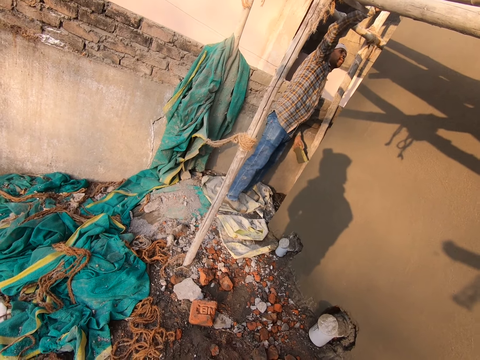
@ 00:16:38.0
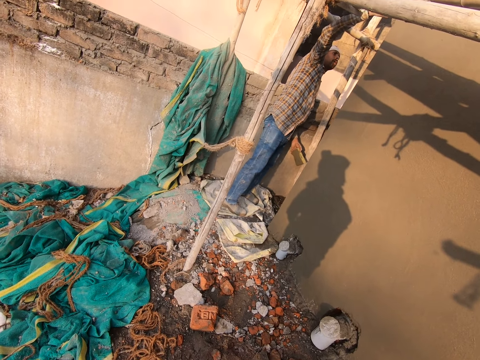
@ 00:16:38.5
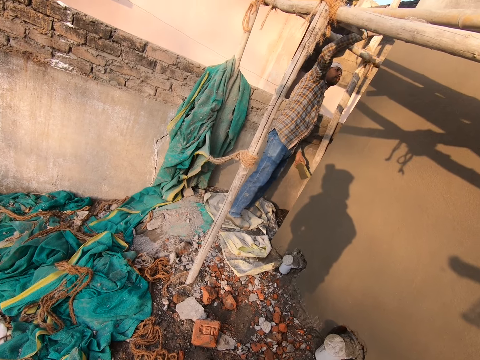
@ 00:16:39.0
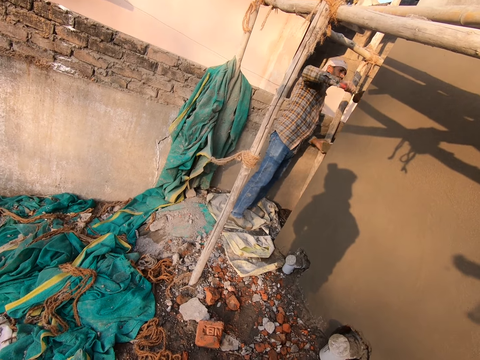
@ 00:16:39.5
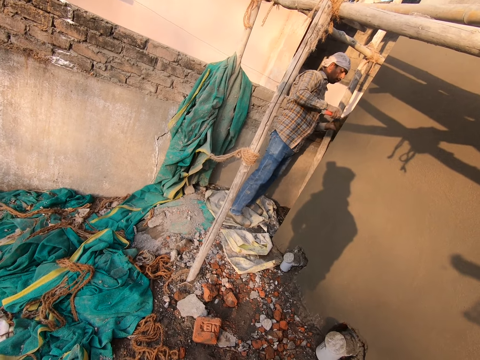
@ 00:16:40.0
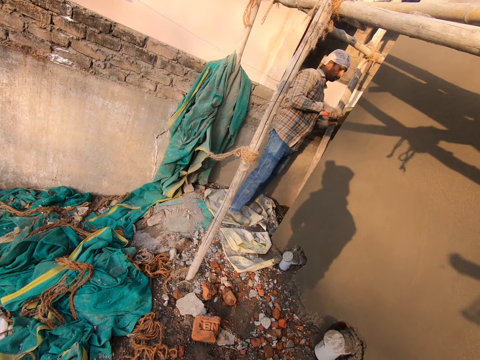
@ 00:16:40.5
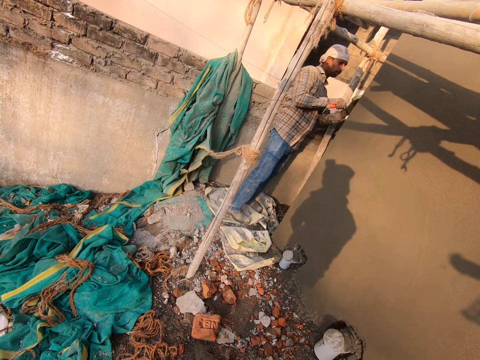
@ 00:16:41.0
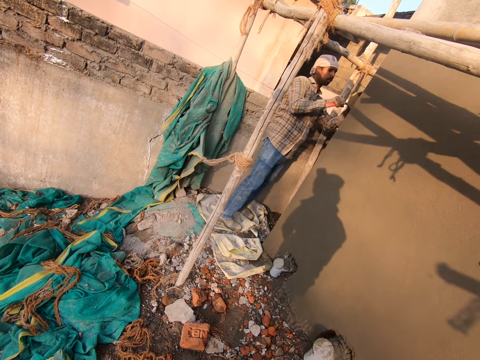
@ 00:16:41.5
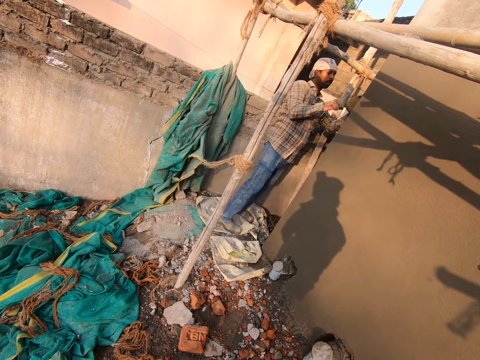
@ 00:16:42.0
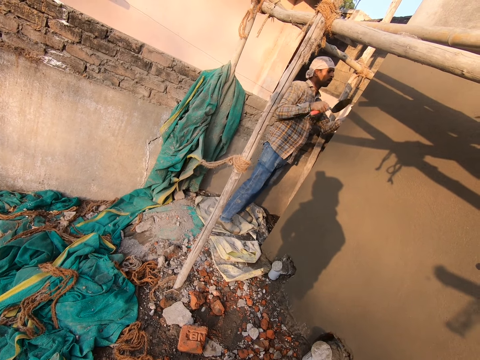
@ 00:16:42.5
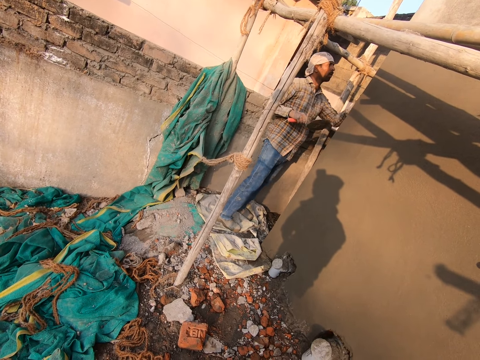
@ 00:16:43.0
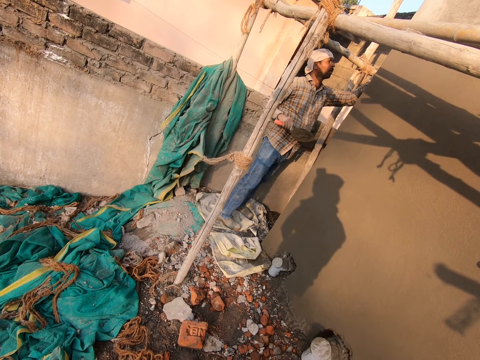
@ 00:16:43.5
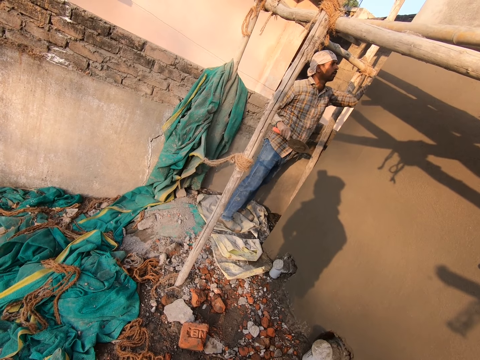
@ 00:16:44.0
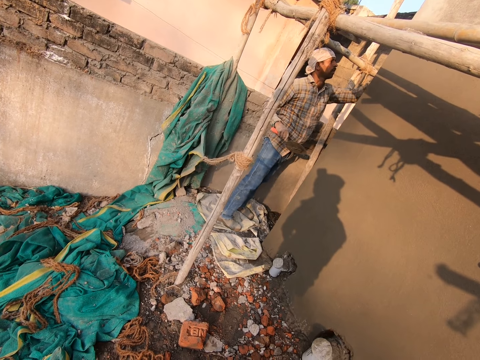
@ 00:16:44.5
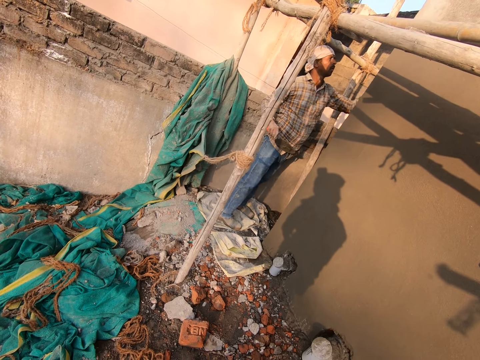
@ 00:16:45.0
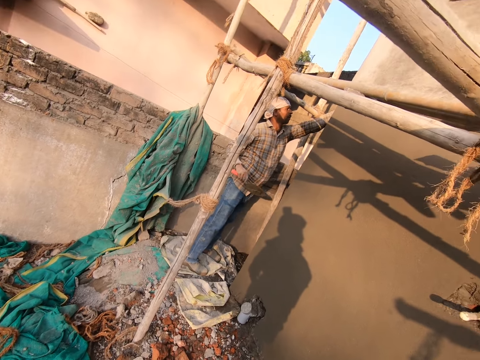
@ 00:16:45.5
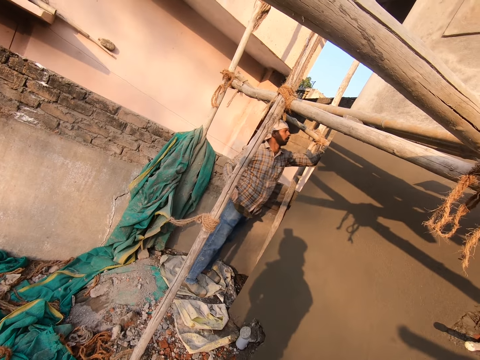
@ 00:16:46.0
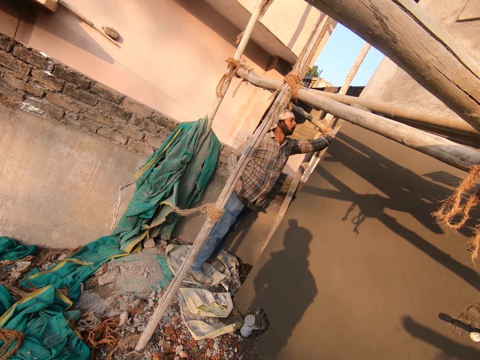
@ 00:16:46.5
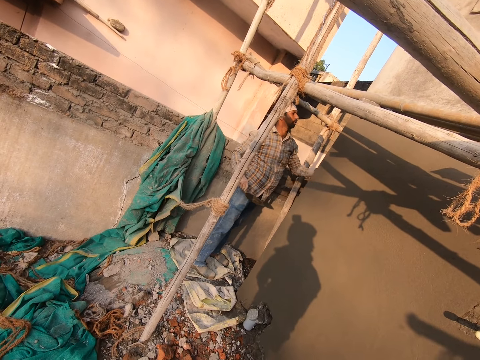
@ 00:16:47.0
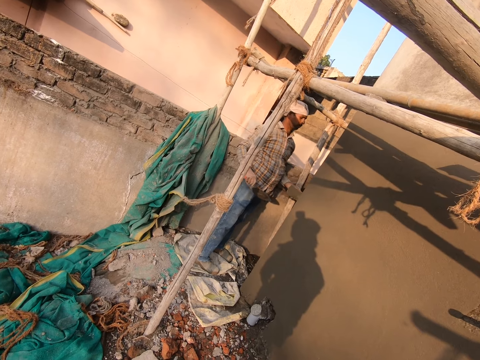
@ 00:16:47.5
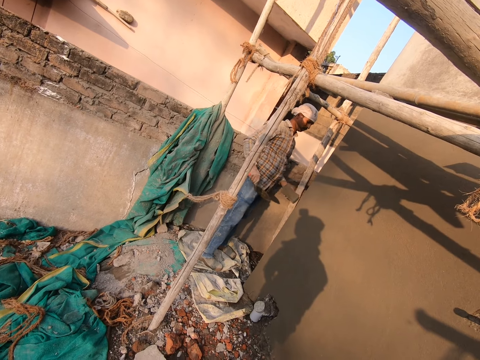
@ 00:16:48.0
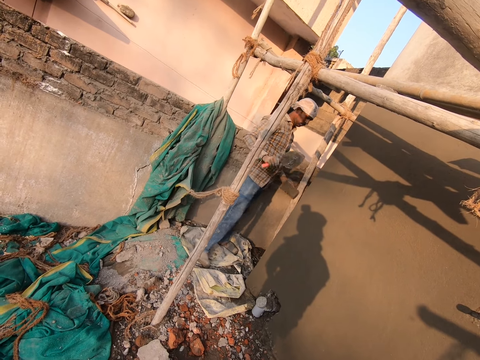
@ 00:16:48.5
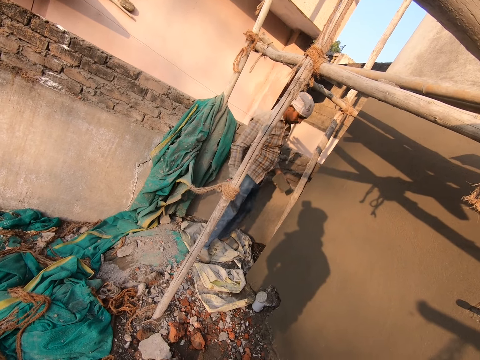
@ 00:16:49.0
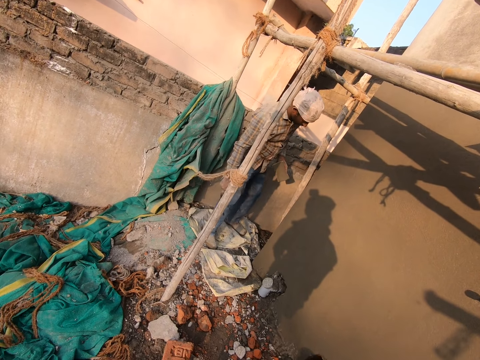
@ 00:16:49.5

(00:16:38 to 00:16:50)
A man wipes cement from the brick trowel with a sponge with his left hand. The man applies cement on the wall with the sponge.

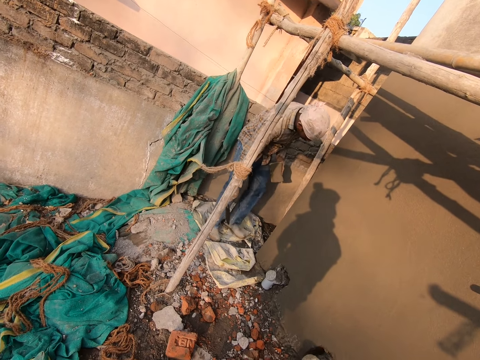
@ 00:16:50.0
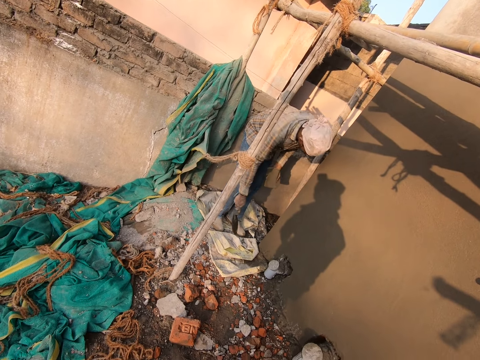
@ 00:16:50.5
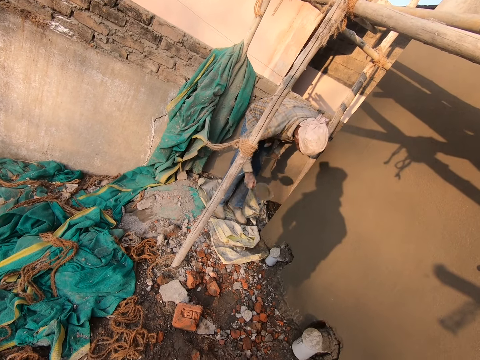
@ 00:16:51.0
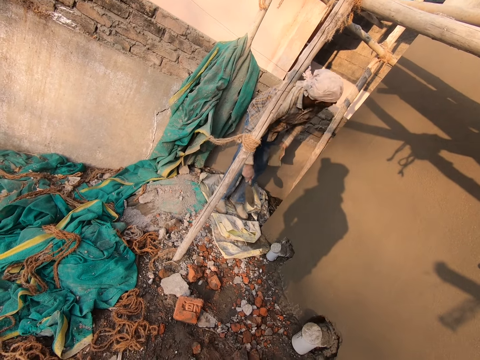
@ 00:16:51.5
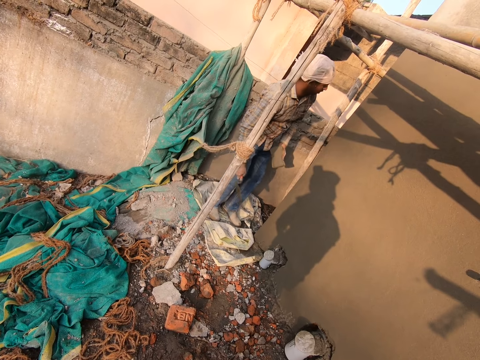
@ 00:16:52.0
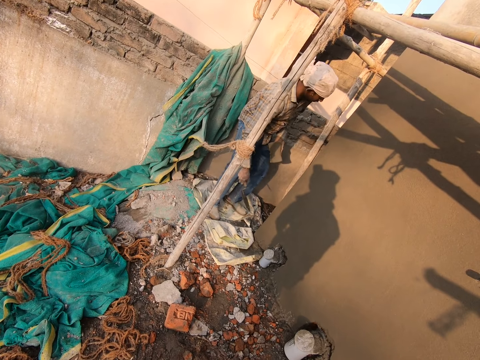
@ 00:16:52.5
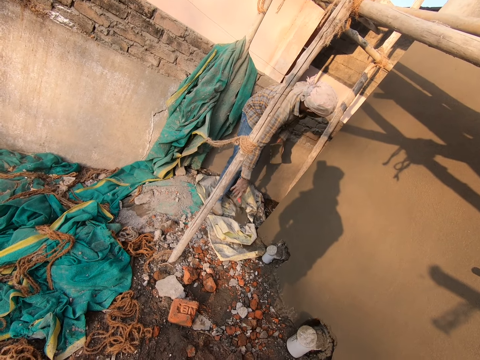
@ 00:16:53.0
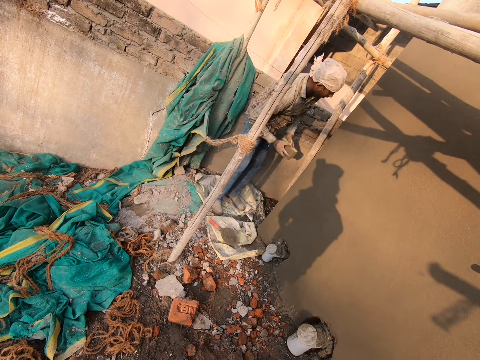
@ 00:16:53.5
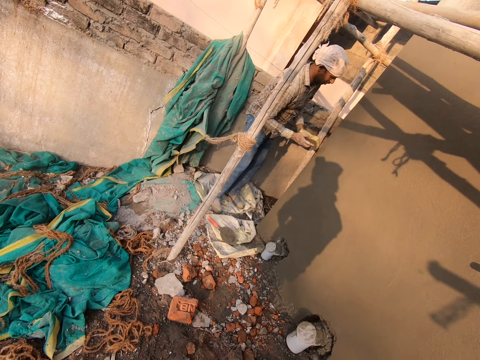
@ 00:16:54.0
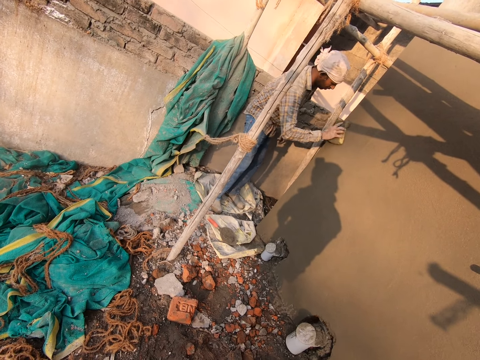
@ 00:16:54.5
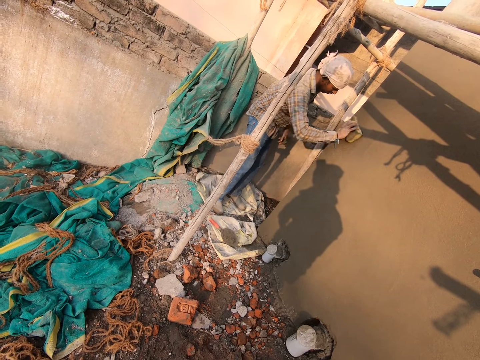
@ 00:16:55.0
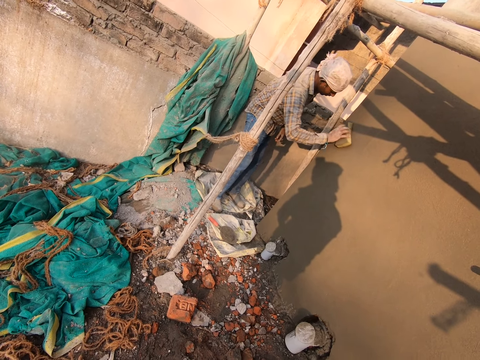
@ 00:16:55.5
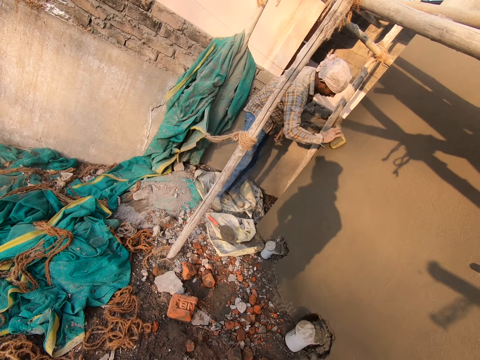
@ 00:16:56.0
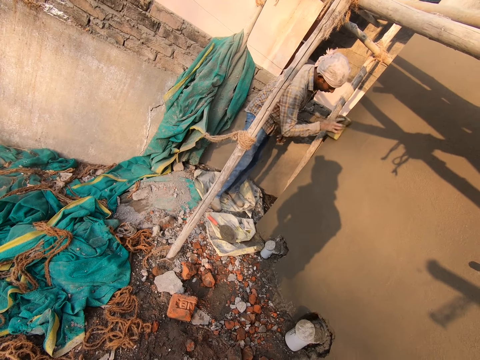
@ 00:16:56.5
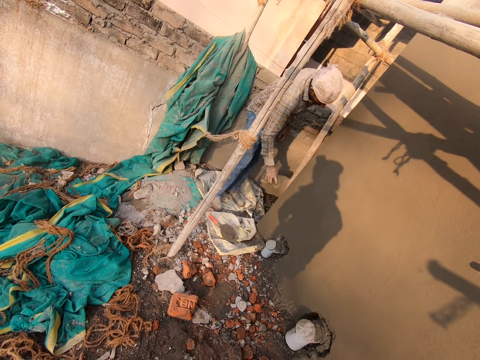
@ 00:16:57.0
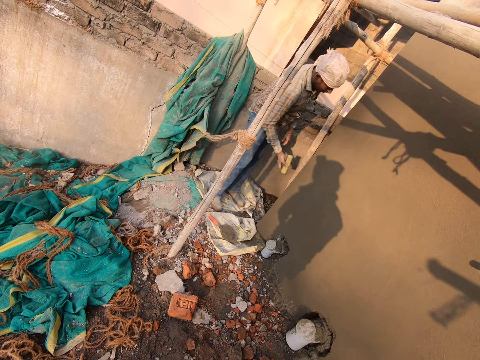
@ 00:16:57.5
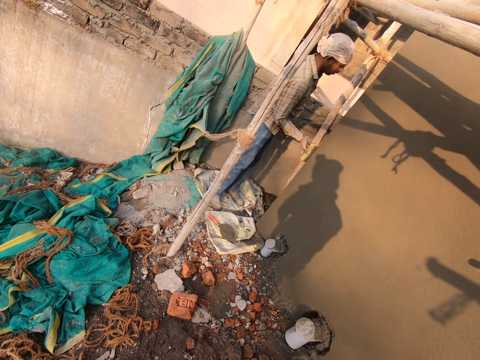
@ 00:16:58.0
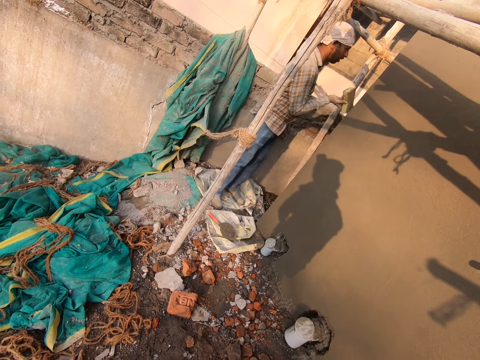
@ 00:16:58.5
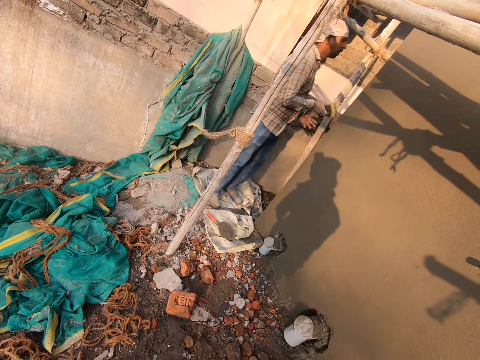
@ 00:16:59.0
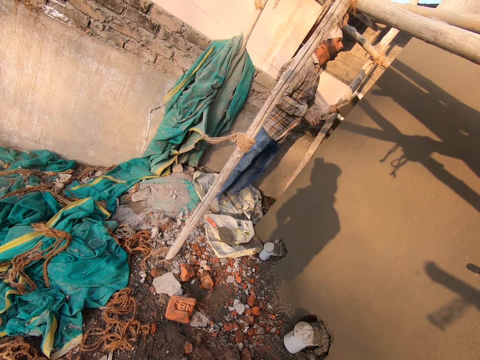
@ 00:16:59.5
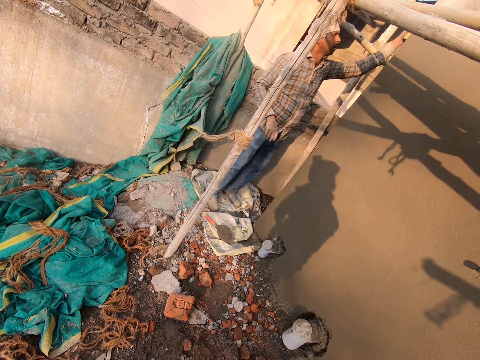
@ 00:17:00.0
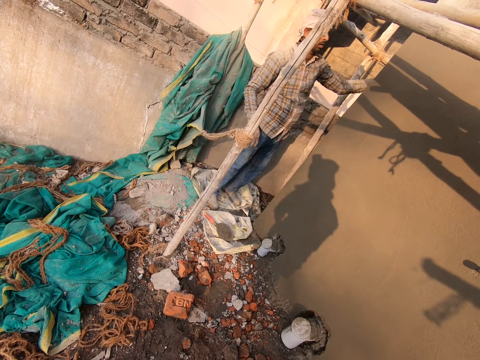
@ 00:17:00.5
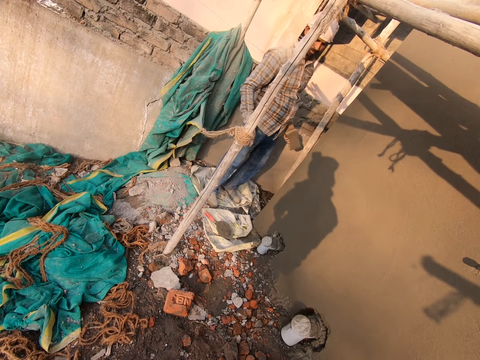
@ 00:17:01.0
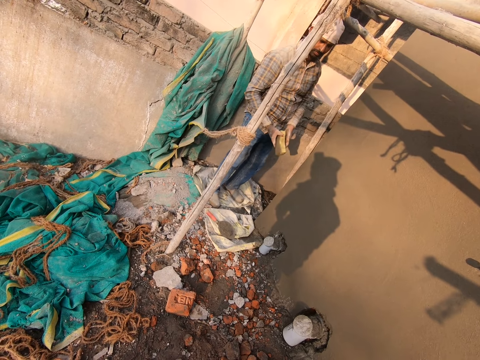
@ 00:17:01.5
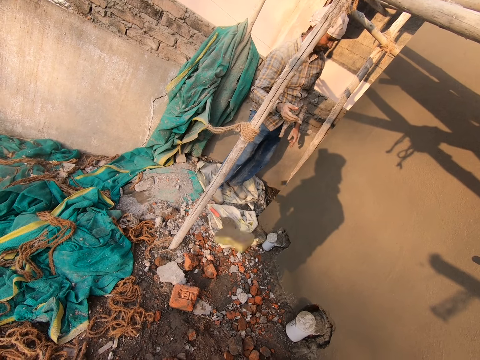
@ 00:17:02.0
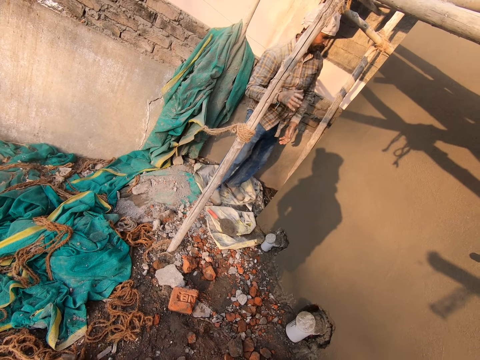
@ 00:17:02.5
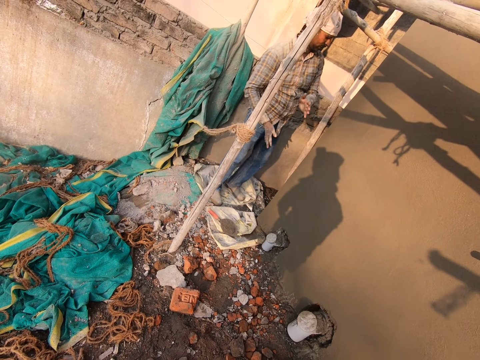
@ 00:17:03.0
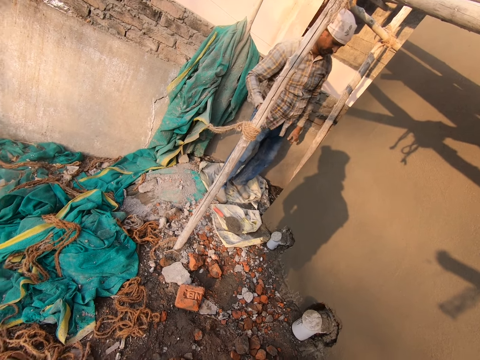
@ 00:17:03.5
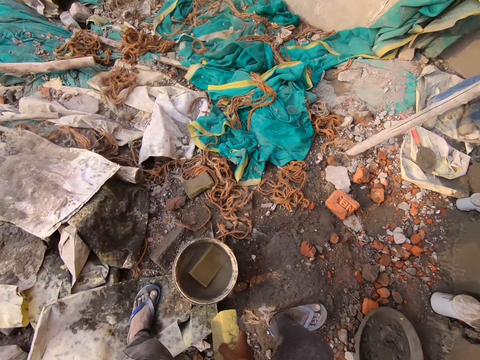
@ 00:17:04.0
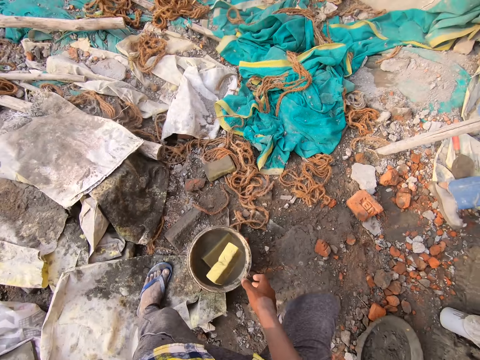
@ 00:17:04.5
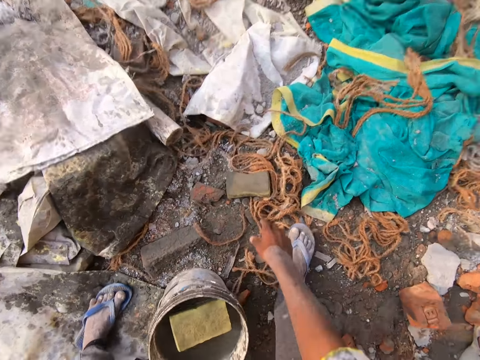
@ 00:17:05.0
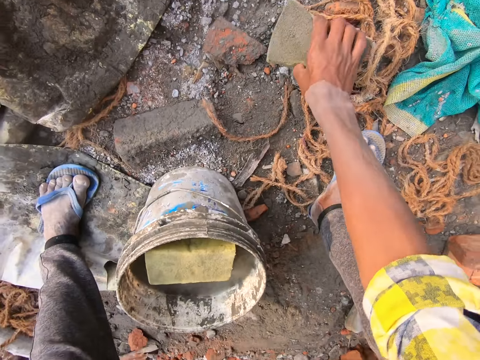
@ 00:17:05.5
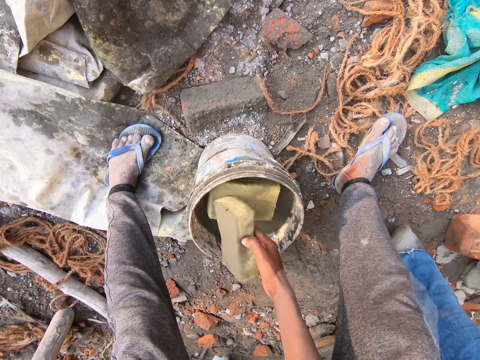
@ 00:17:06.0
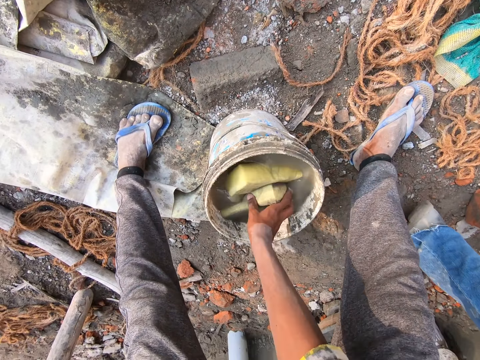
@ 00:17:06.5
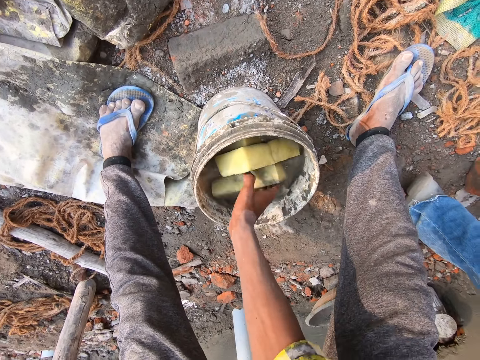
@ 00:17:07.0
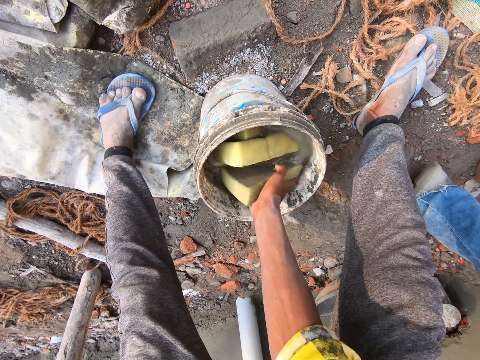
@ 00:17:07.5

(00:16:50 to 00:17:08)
A man waves the trowel with his right hand. The man drops the brick trowel on the ground with his right hand. The man collects the foam from his left hand with his right hand. The man smoothens the cement wall with the foam in his right hand. The man passes the foam to his left hand with his right hand. The man smoothens the wall with the foam in his left hand. The man passes the foam to his right hand with his left hand. The man throws the foam on the ground with his right hand. The man dusts his hands. The camera wearer converses with the man. He drops the foam into the bucket of water on the ground with his right hand. He picks up the foam from the ground with his right hand. He rinses the foam inside the bucket of water. He drops the foam into the bucket of water on the ground with his right hand. He immerses the foam into the bucket of water with his right hand.
